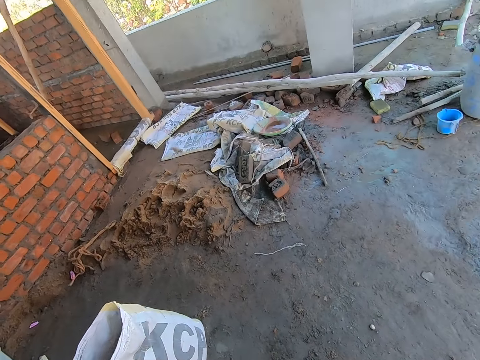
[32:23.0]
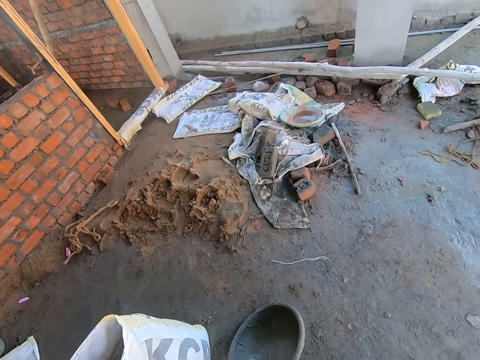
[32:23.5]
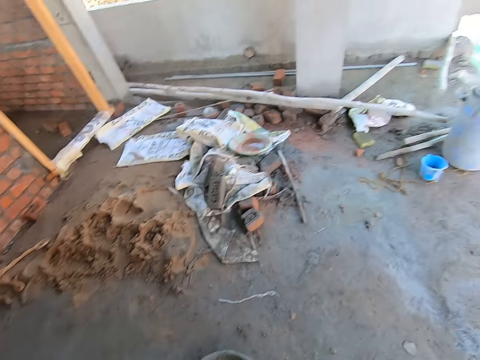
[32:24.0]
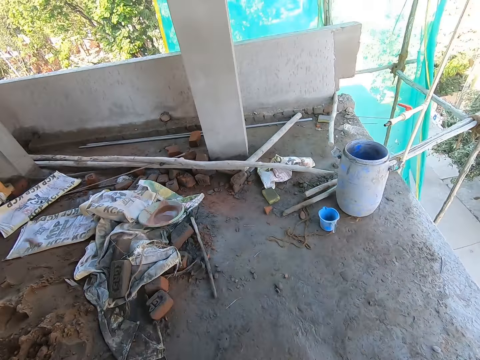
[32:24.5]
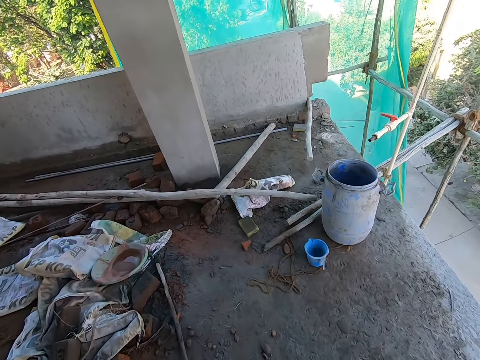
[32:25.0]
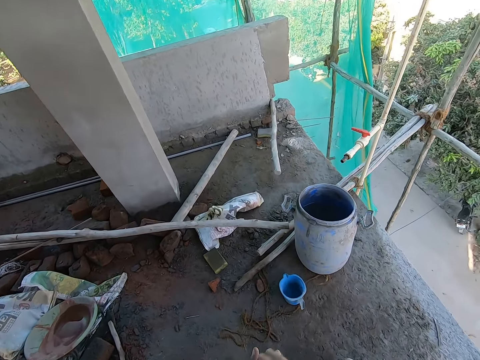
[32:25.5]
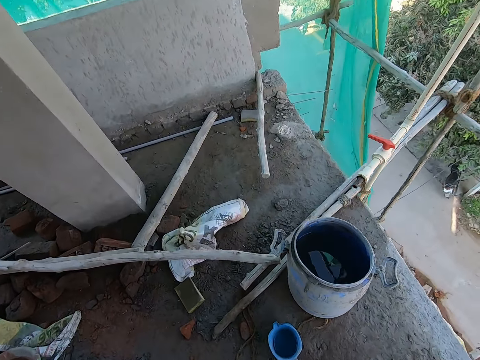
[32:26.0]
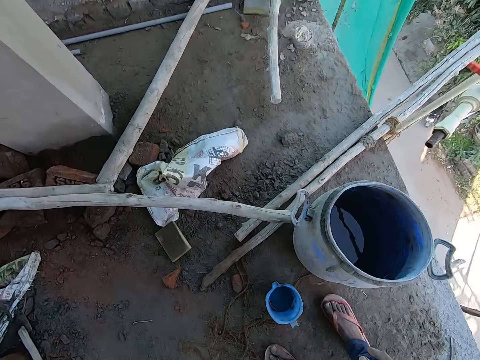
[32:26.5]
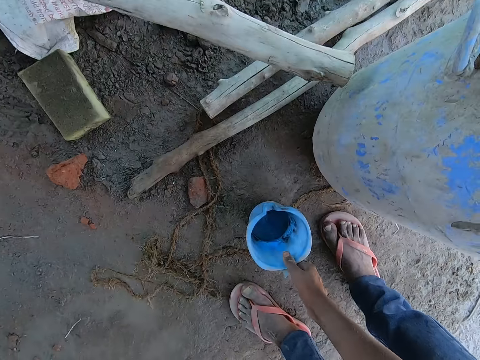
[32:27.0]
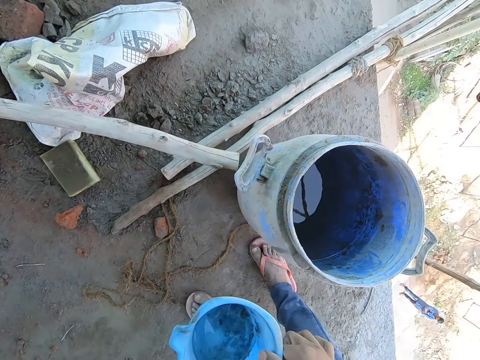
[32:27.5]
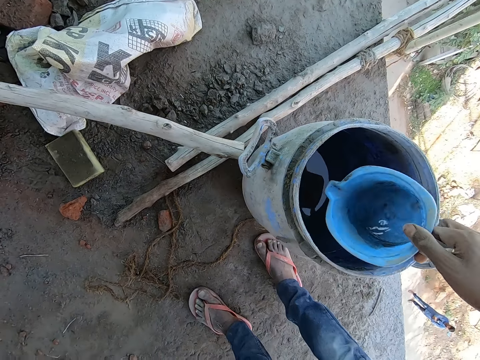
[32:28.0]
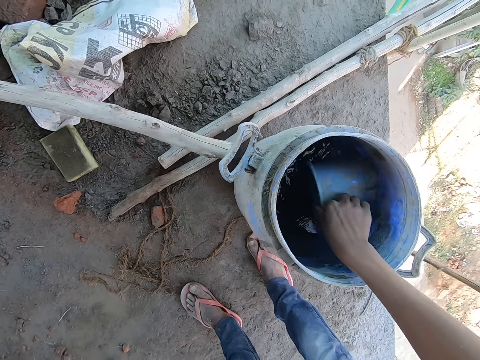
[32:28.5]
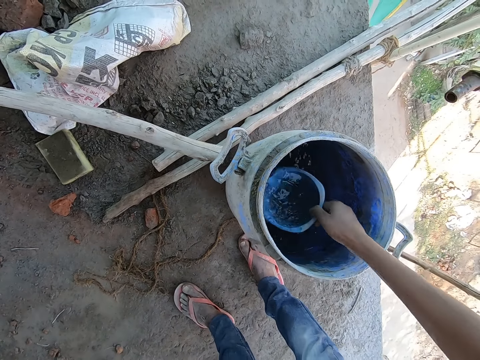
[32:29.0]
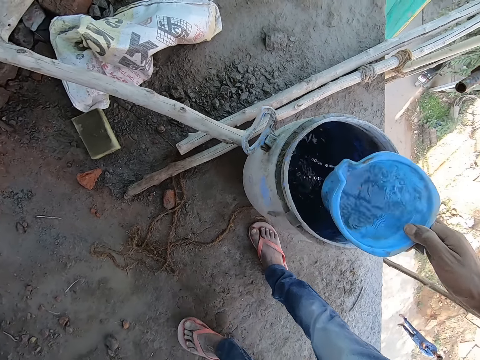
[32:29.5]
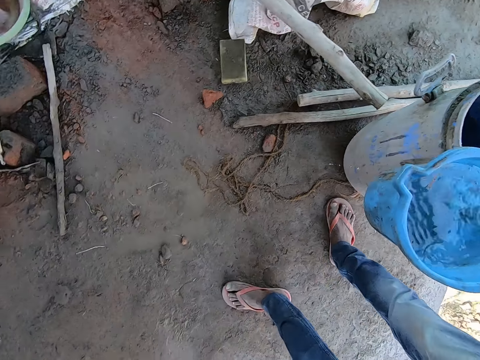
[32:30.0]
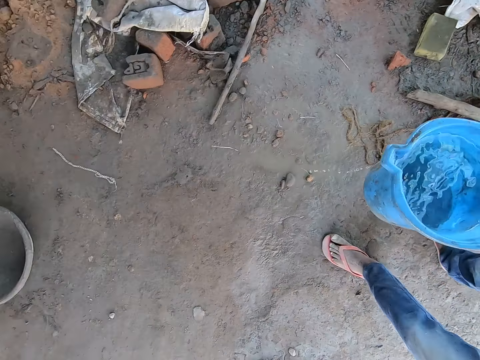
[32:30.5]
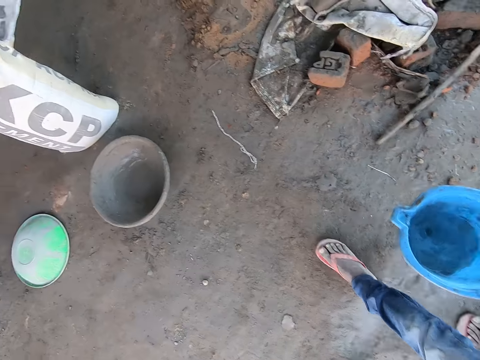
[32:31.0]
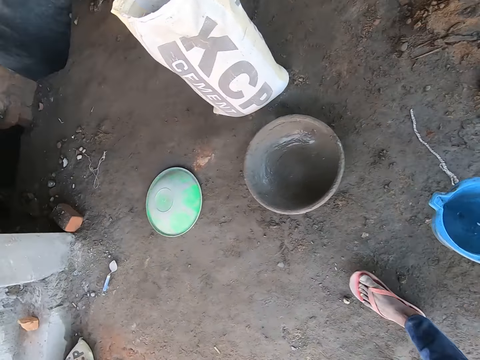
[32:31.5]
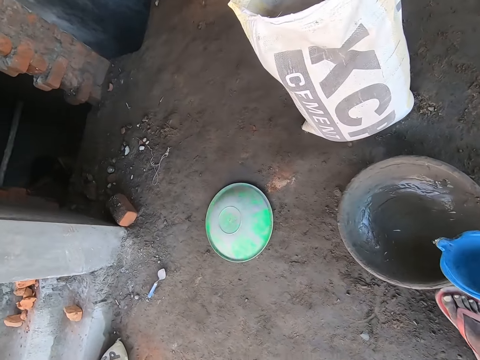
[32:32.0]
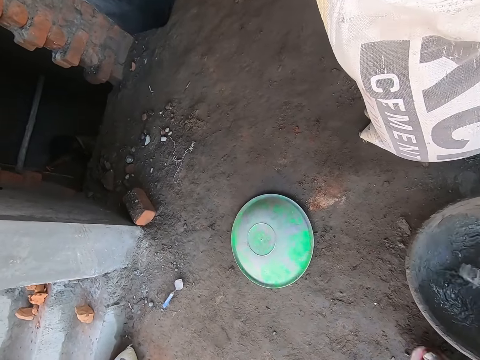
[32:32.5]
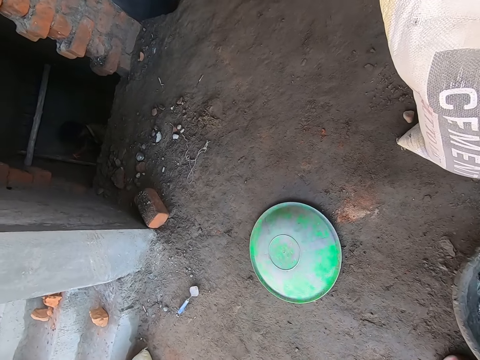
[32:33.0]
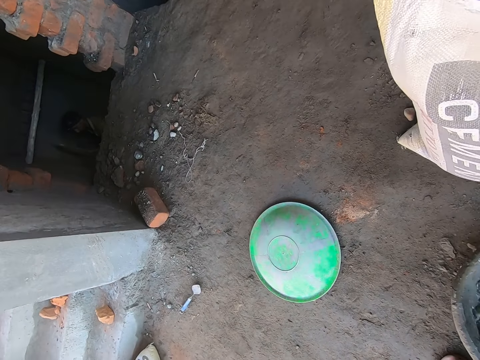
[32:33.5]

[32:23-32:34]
The camera wearer walks around the building. He picks up a plastic jug from the ground with his right hand. He scoops water from a plastic drum with the plastic jug in his right hand. He pours the water from the plastic cup in his right hand, into the cement mixing bowl on the ground.

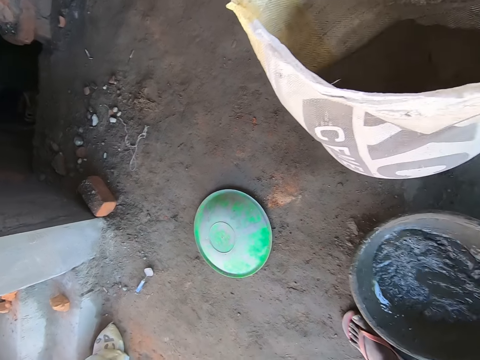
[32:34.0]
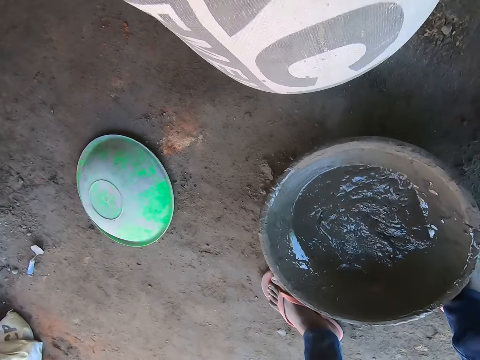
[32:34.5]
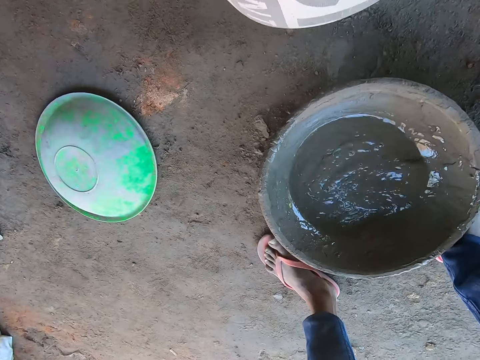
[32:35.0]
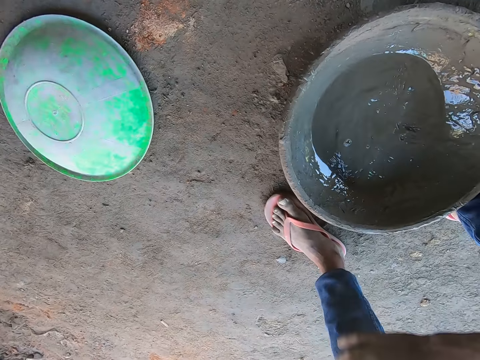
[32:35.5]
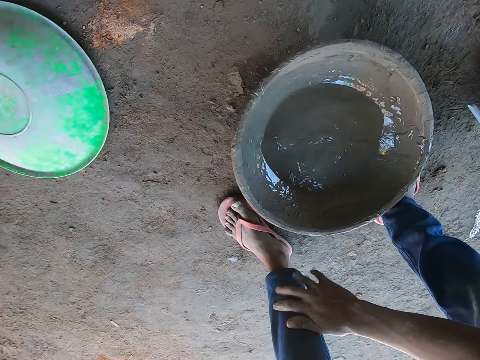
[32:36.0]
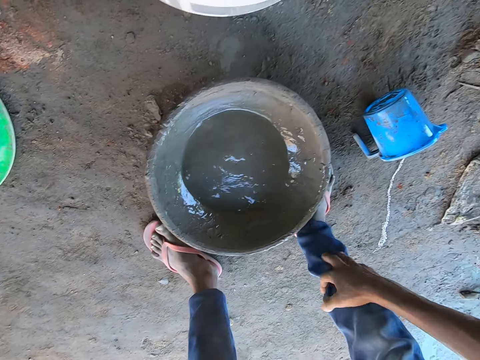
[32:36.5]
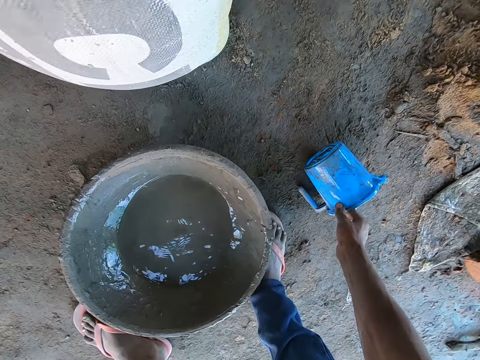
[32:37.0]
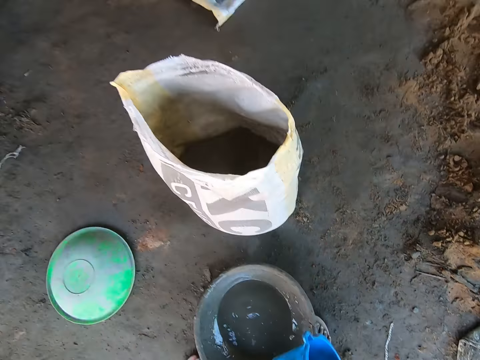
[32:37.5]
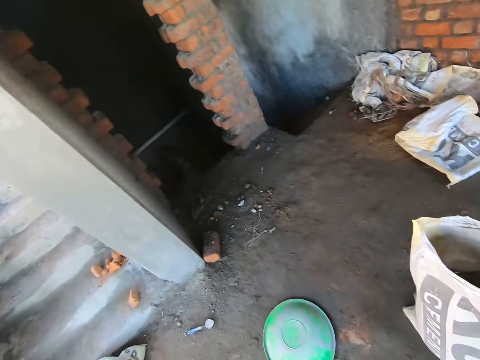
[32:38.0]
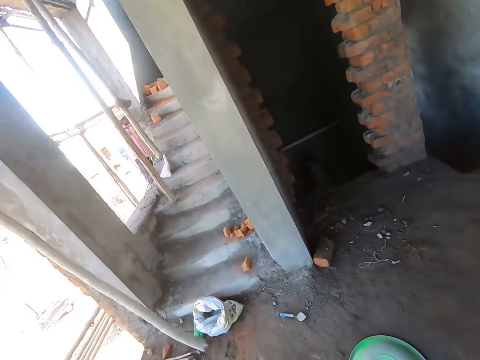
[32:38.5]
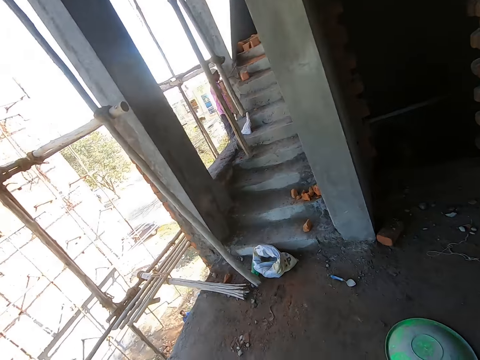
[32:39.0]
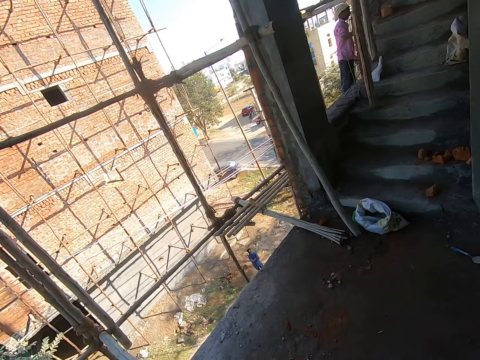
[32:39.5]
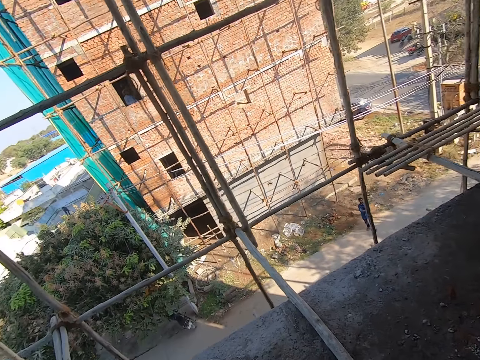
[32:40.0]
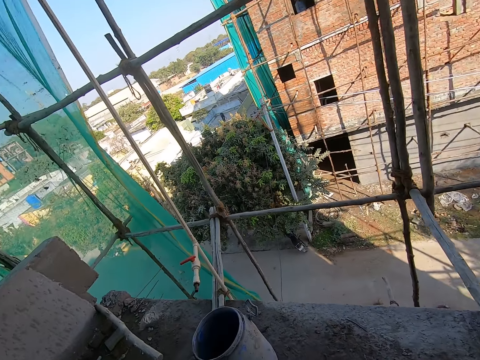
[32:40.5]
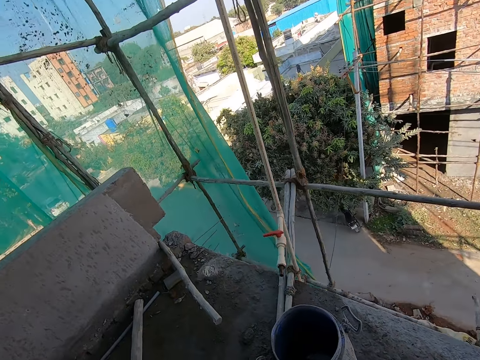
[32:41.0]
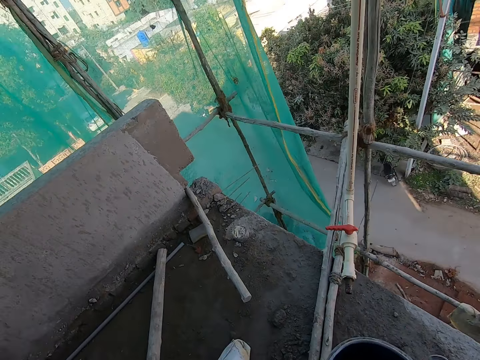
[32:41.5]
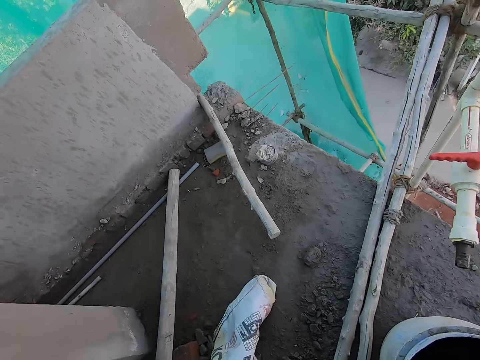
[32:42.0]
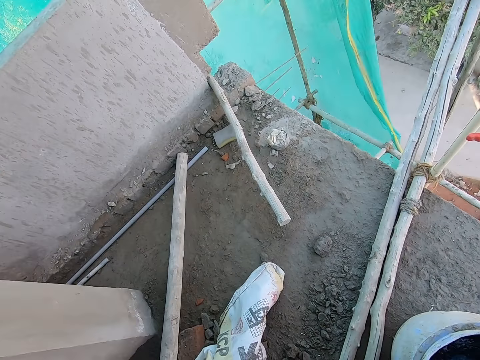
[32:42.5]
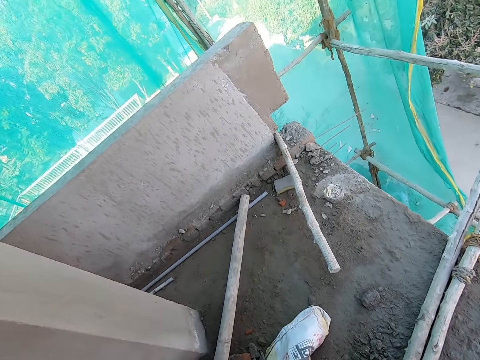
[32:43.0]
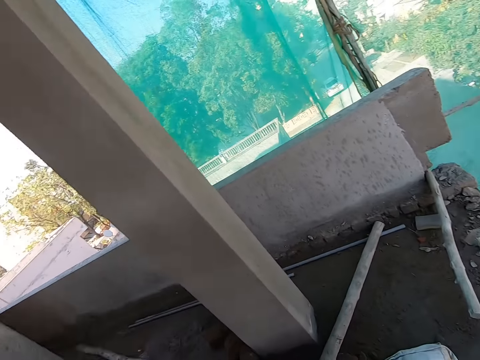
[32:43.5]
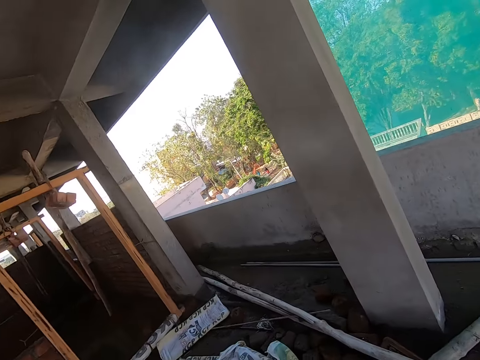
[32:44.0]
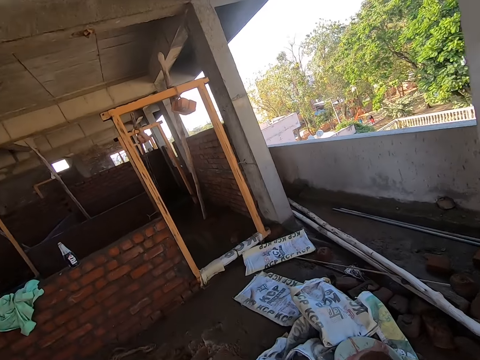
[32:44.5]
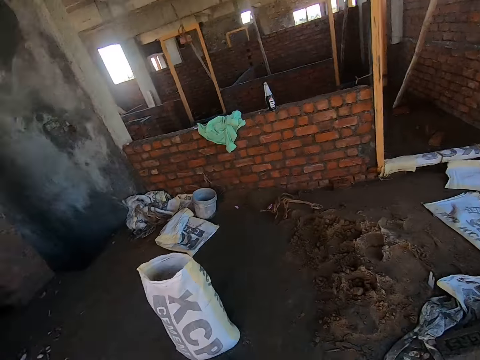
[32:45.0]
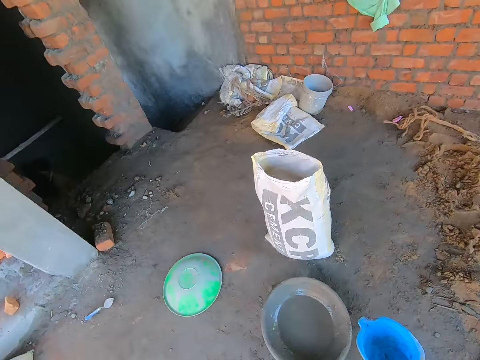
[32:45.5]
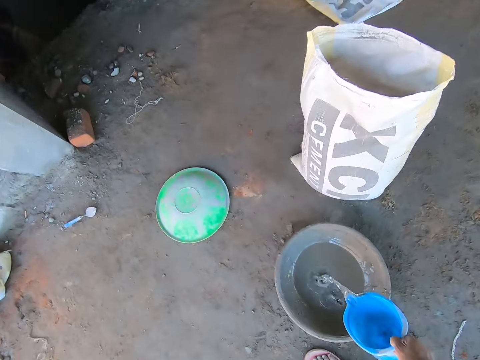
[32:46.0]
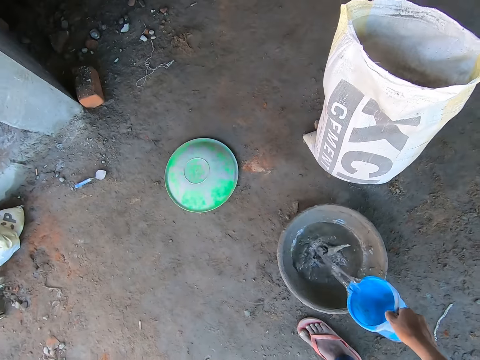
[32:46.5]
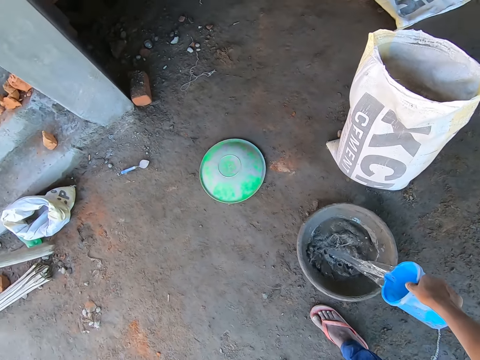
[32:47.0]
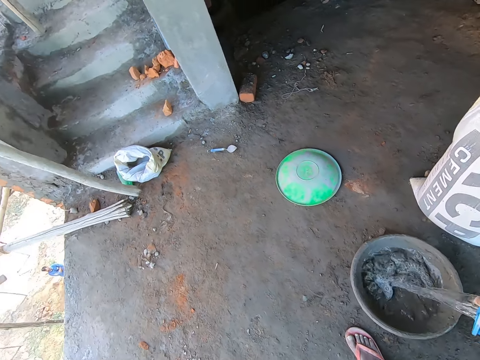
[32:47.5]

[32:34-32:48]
The camera wearer places the plastic jug on the ground with his right hand. He dusts his trouser with his right hand. He picks the plastic jug from the ground with his right hand. He turns around. He scoops water from a plastic drum with the plastic jug in his right hand. He pours the water from the plastic cup in his right hand into the cement mixing bowl on the ground.

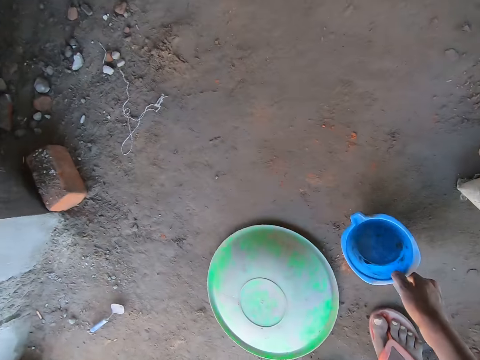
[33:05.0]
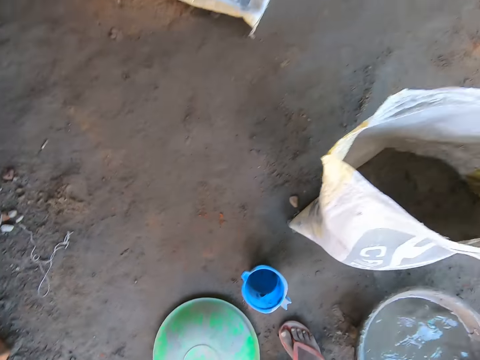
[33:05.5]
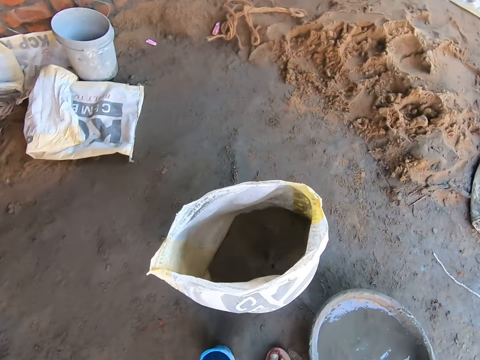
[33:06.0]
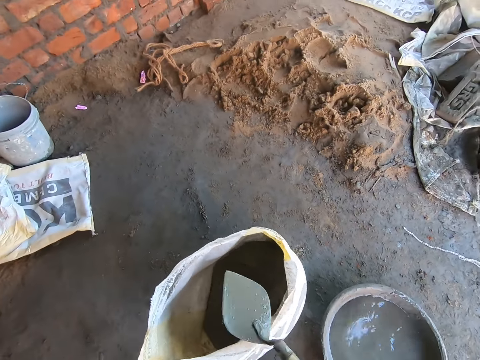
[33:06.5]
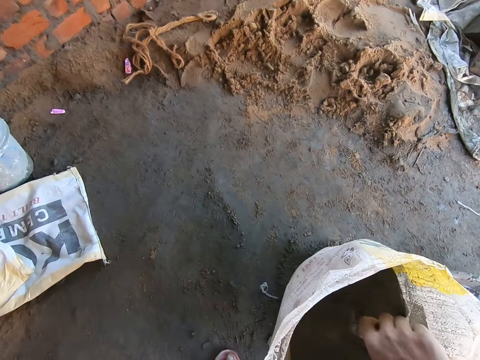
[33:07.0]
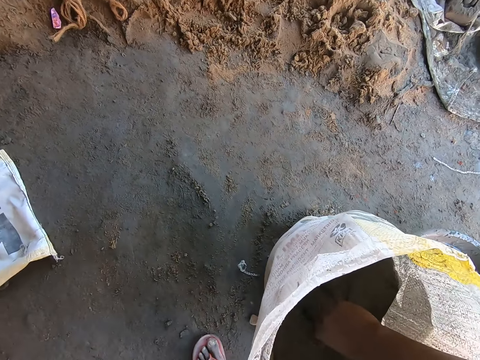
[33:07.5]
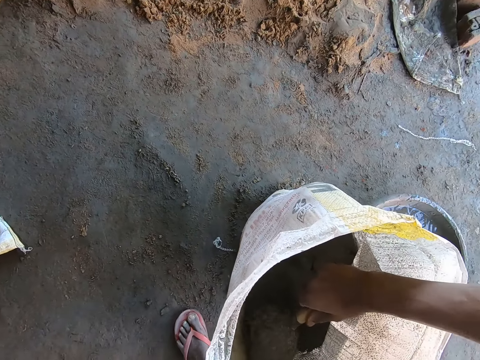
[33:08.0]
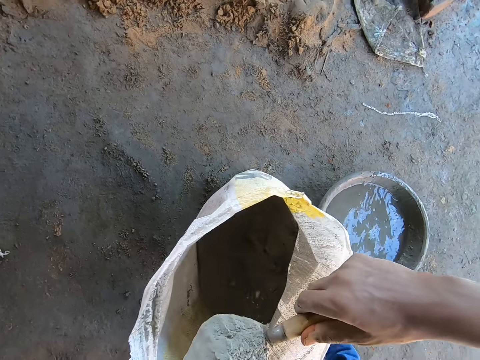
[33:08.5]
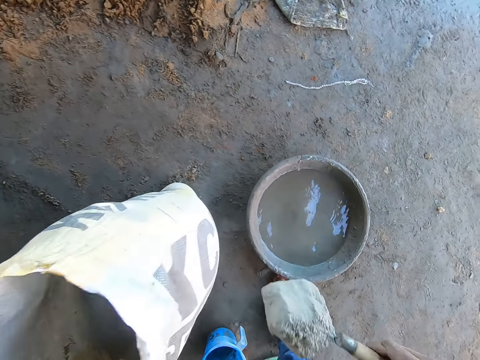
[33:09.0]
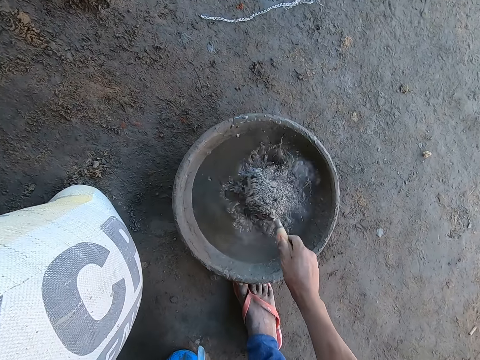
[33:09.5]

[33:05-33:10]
The camera wearer places the plastic jug on the ground with his right hand. He scoops cement from a cement bag on the ground with the pointing trowel in his right hand. He puts the cement into the cement mixing bowl with the pointing trowel in his right hand.
